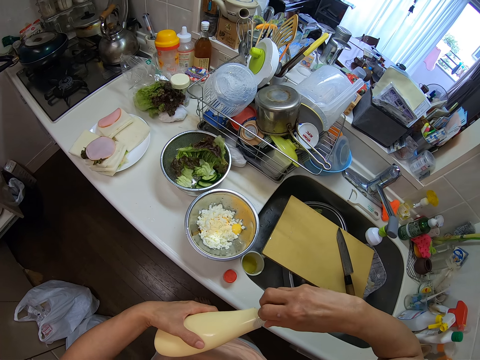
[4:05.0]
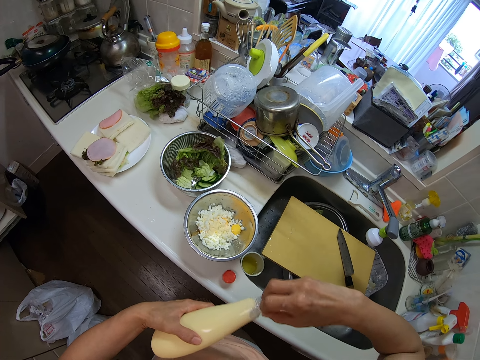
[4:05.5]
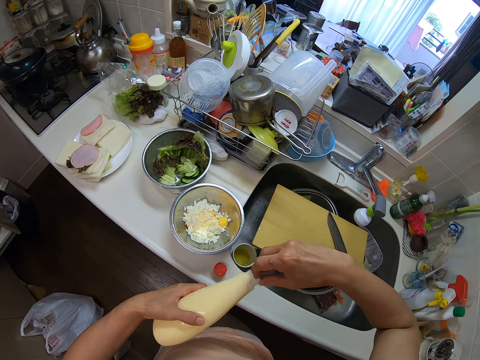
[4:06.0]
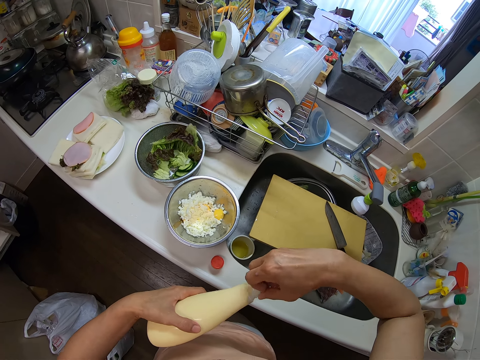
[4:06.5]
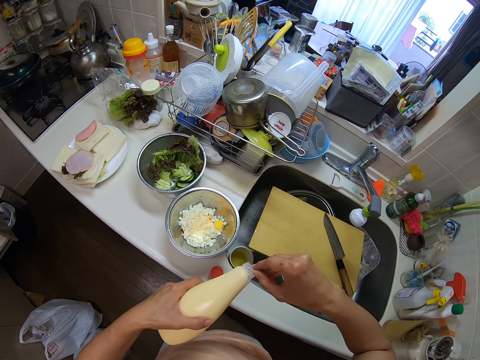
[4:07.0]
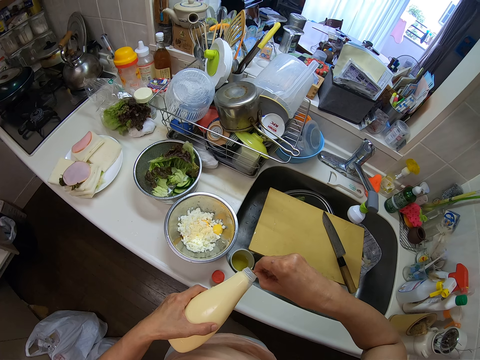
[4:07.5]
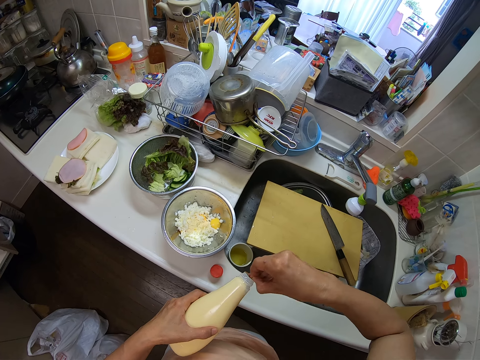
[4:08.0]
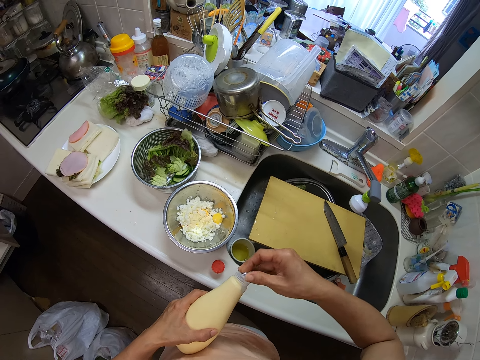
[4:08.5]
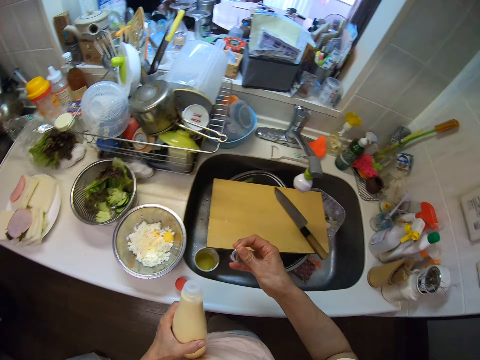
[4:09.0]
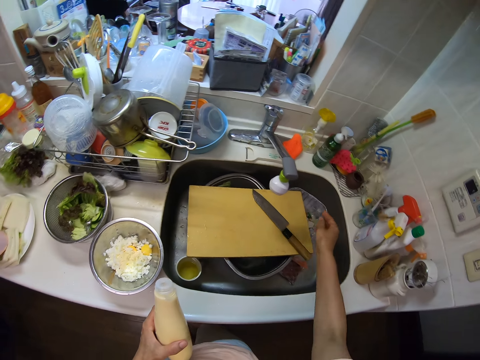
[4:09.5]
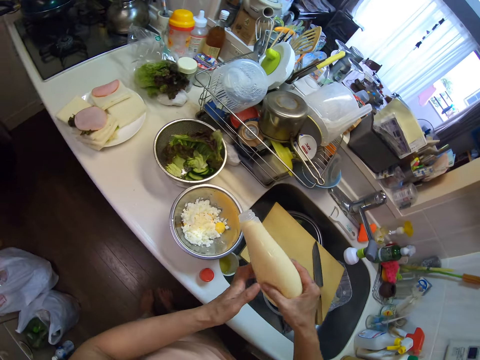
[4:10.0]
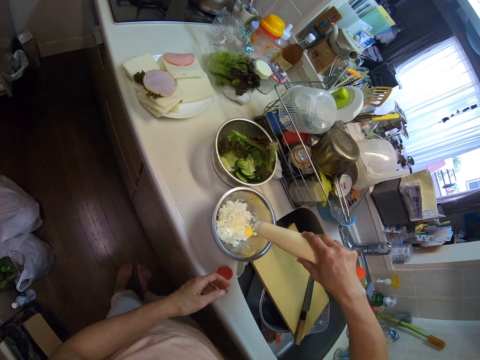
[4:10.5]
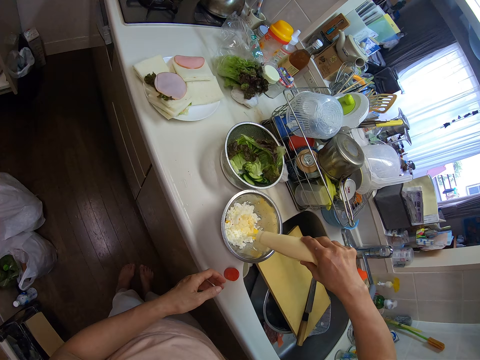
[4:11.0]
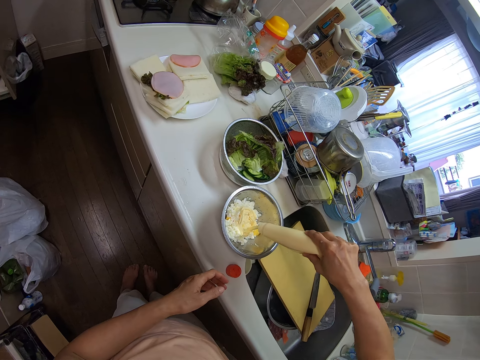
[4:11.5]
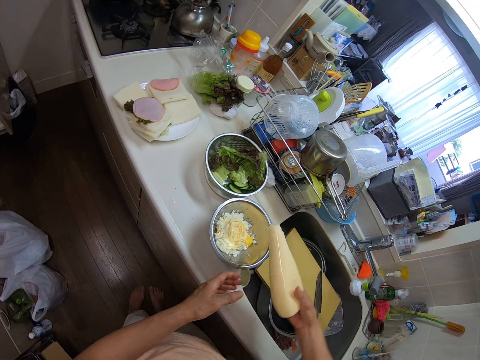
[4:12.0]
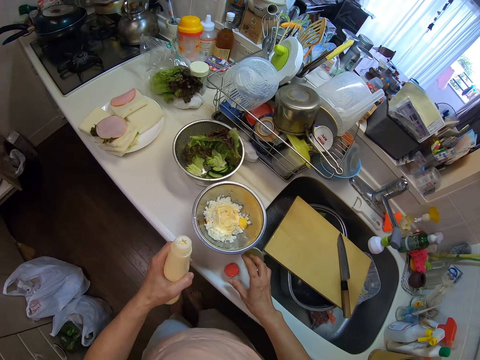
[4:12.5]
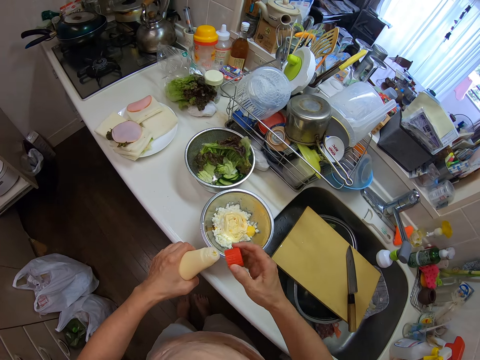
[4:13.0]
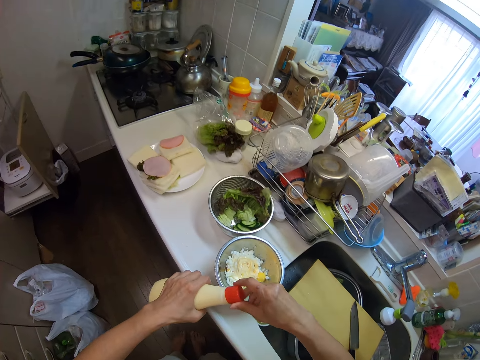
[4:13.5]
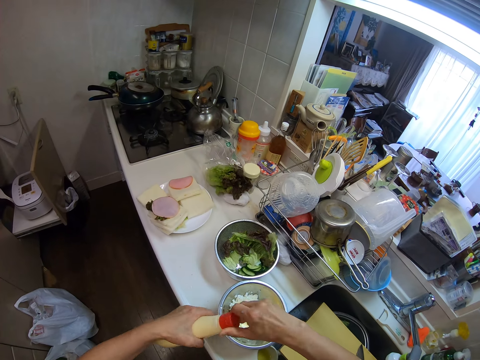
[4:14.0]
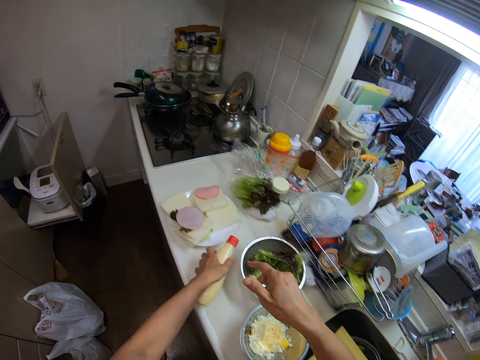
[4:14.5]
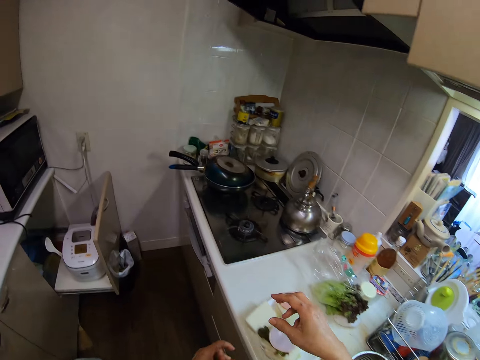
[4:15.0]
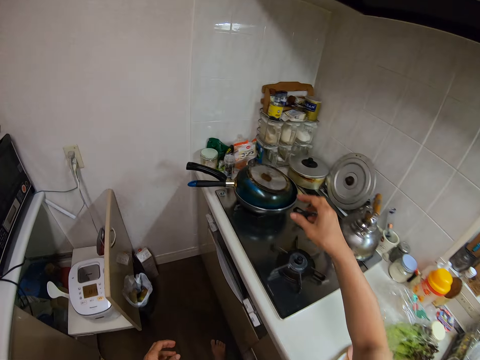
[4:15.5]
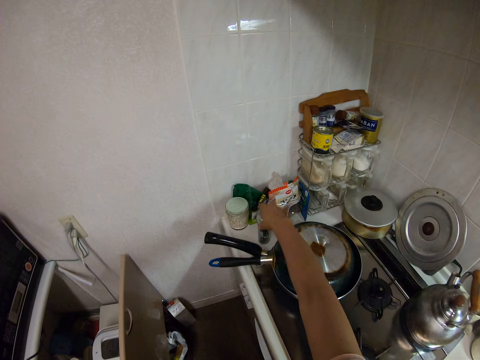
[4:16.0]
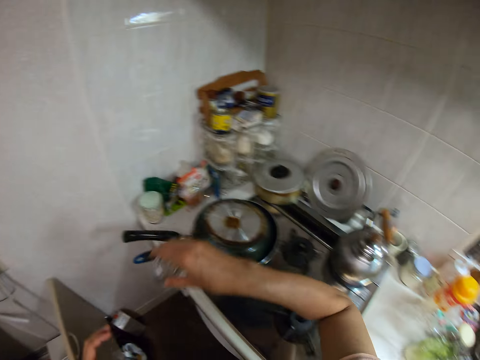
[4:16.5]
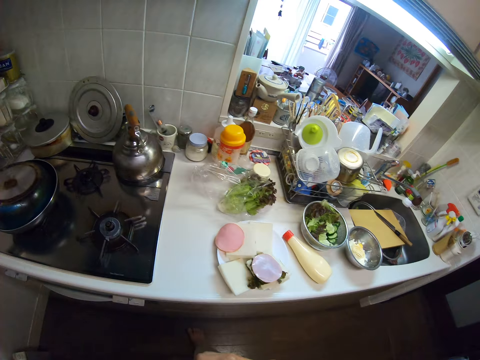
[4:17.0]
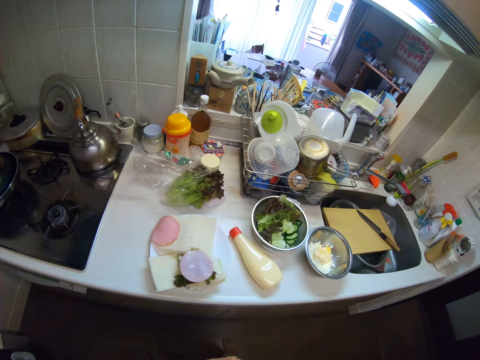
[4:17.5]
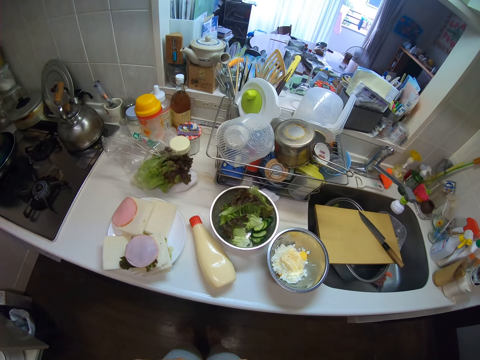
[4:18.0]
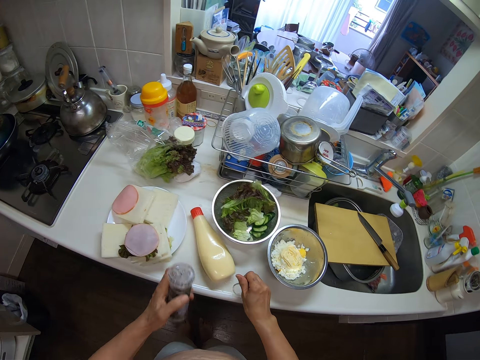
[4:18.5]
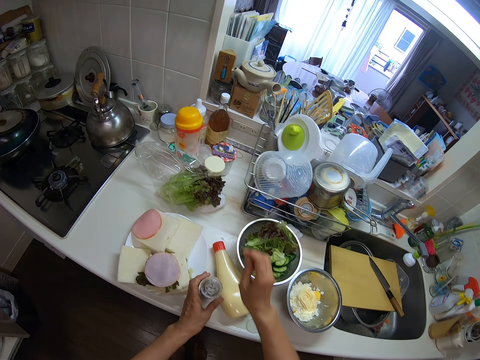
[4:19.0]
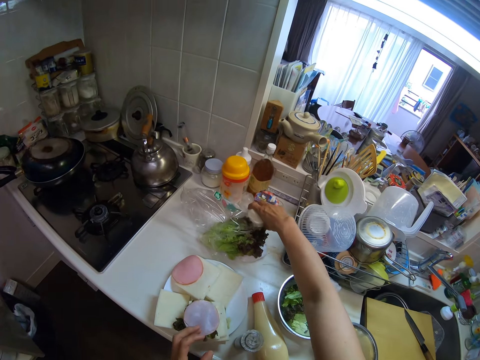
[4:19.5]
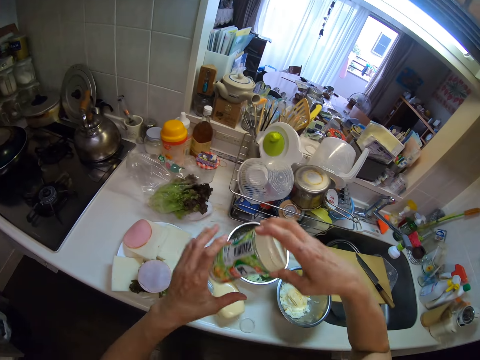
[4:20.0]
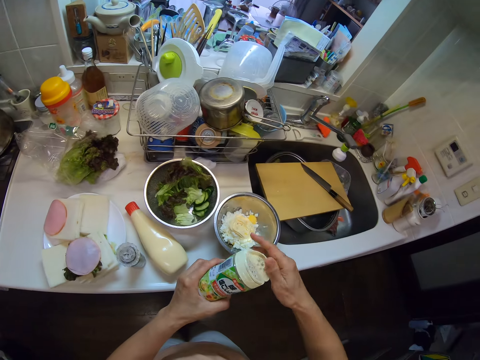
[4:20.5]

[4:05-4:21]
The camera wearer opens the seal from a bottle. He drops the seal in the sink with his right hand. He puts the paper aside. He passes the container from his left hand to his right hand. He pours butter from the container into the container on the table with his right hand. He passes the container from his right hand to his left hand. He picks the lid from the table with his right hand. He covers the container with the lid in his right hand. He drops the container on the table with his left hand. He picks the pack of seasoning from the table with his right hand. He removes the lid from the pack with his right hand. He drops the pack of seasoning on the table with his left hand. He drops the lid on the table with his right hand. He picks the pack of milk from the table with his right hand. He opens the pack with his right hand.

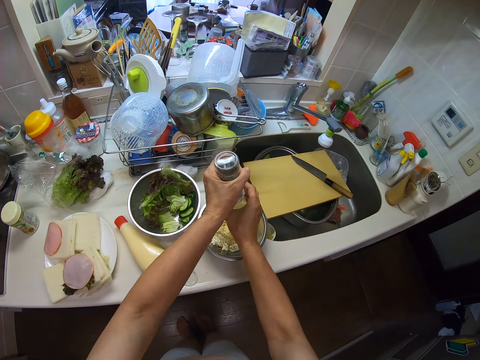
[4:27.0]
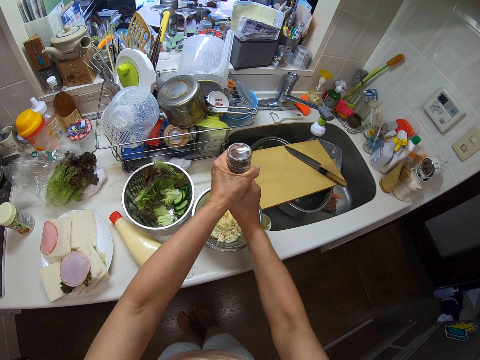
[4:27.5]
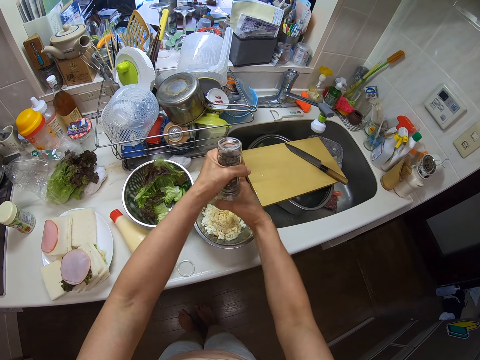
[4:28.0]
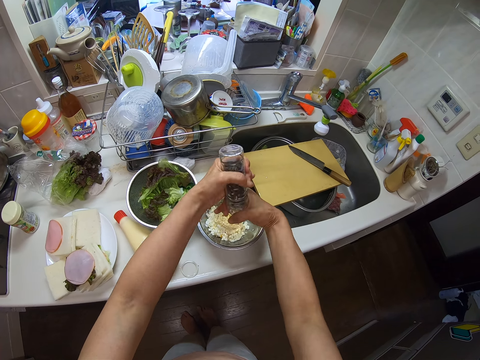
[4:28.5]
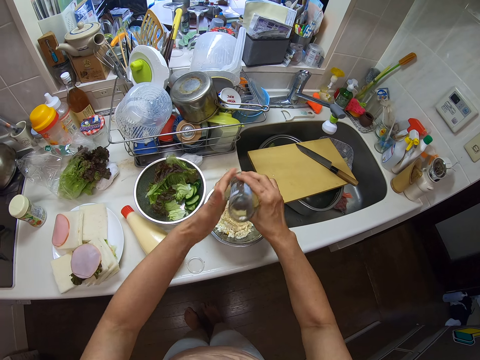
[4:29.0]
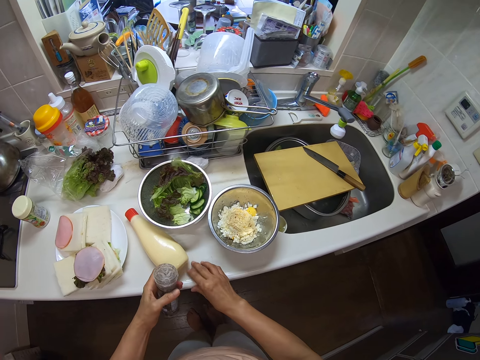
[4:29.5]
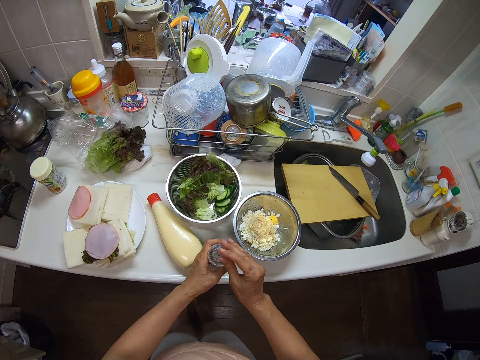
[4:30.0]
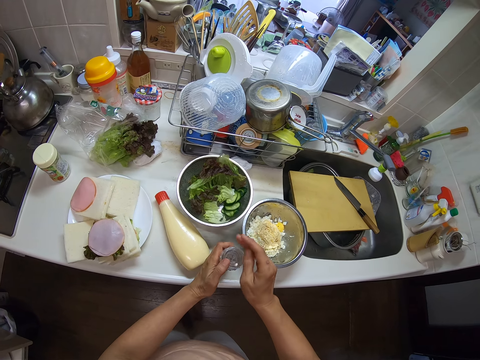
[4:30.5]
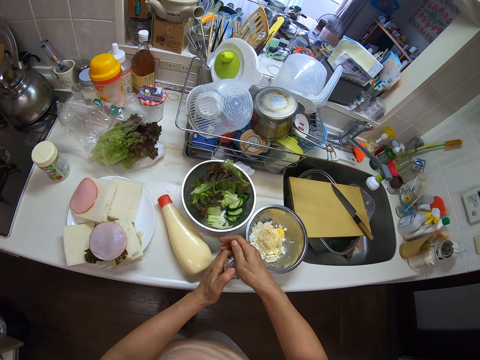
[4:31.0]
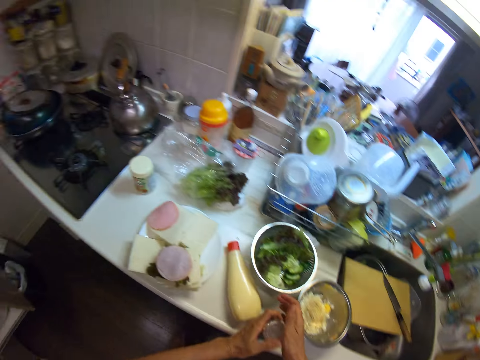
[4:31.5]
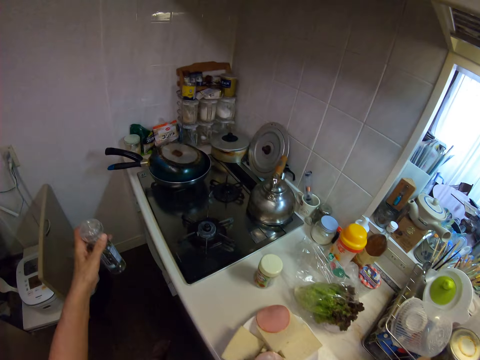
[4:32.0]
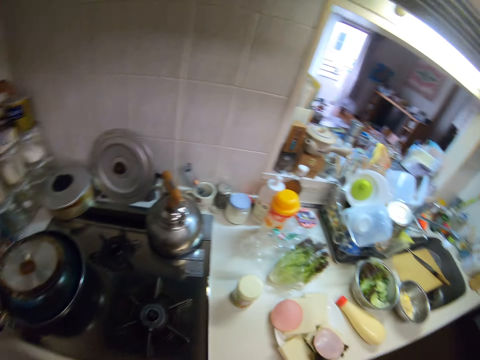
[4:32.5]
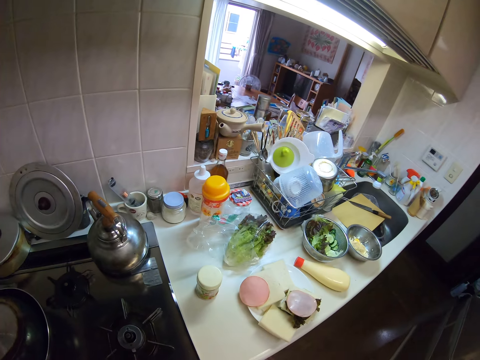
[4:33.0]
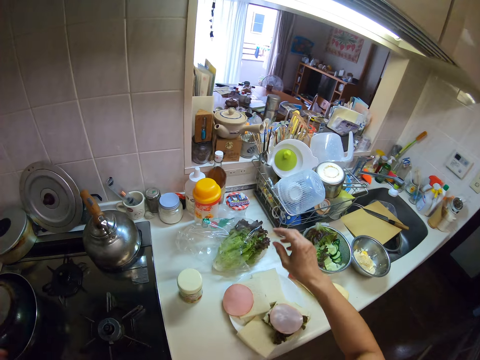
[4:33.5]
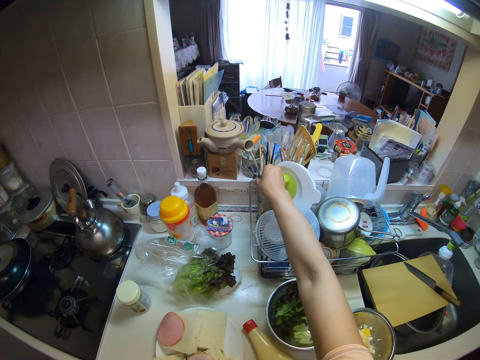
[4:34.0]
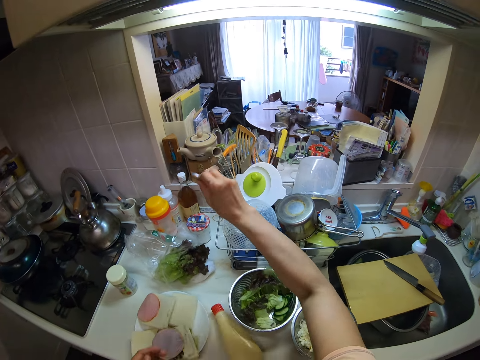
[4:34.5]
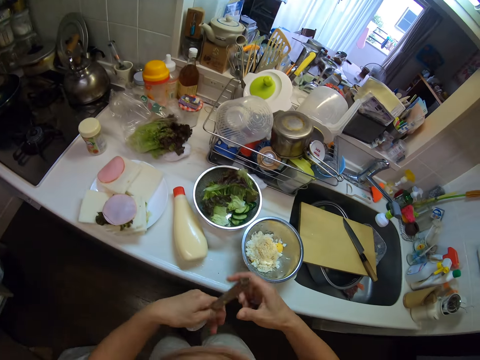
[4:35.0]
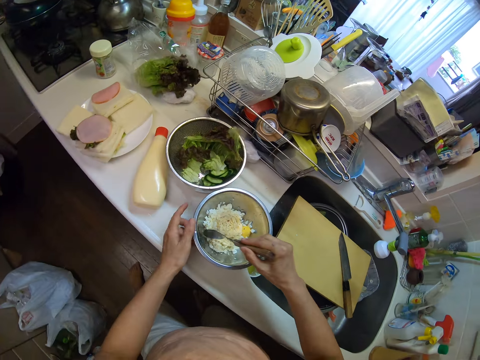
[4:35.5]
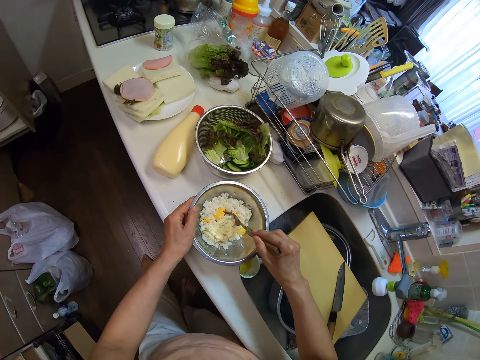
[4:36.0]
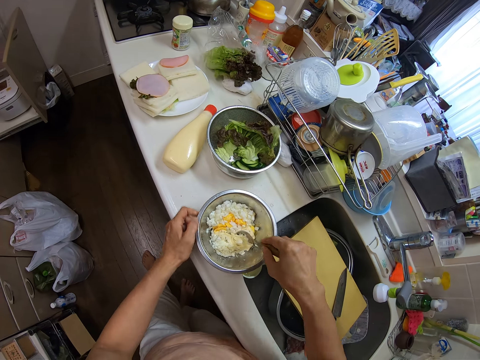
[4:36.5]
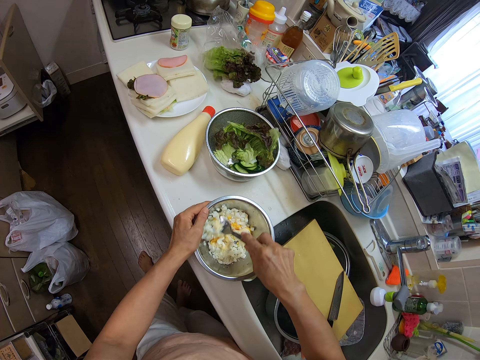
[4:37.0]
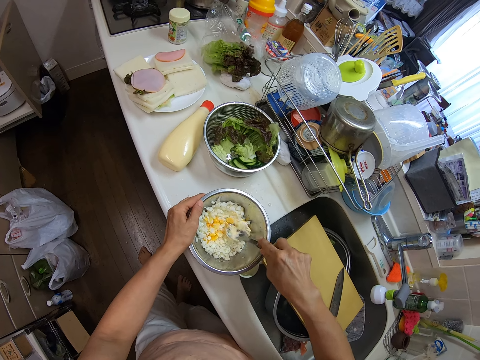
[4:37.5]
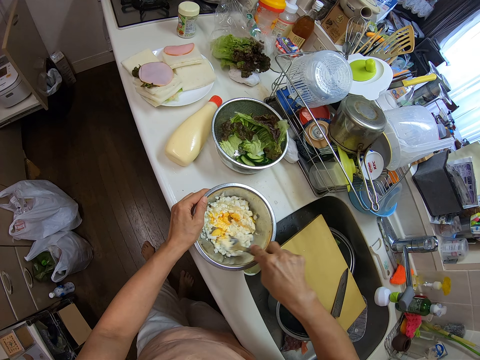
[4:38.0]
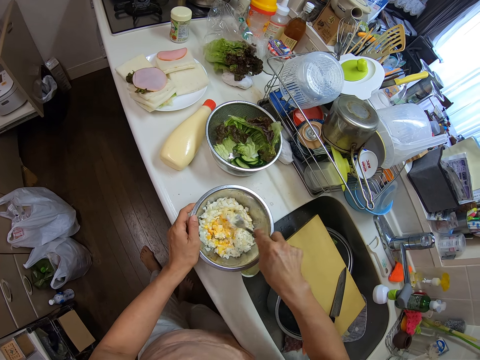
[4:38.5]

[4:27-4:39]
The camera wearer rolls a tin. He picks the lid from the table with his right hand. He covers the pack with the lid in his right hand. He drops the pack of seasoning on the table with his left hand. He picks a spoon from the tray on the table with his right hand. He passes the spoon from his right hand to his left hand. He passes the spoon from his left hand to his right hand. He stirs the egg white in the container with the spoon in his right hand.
